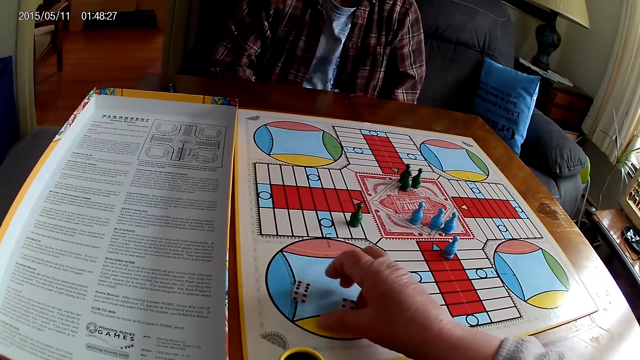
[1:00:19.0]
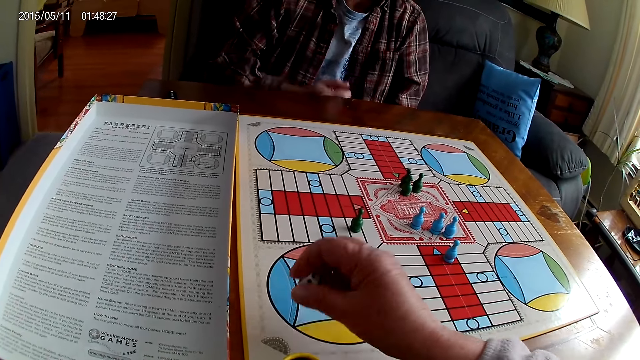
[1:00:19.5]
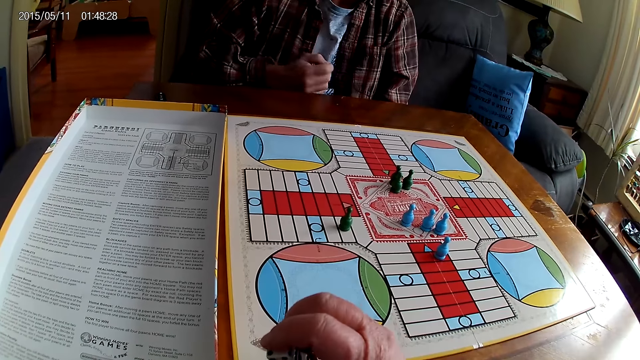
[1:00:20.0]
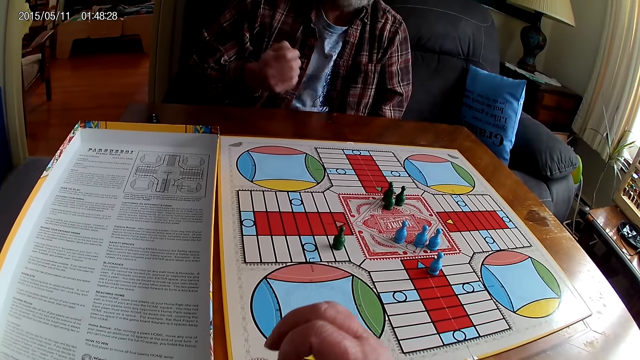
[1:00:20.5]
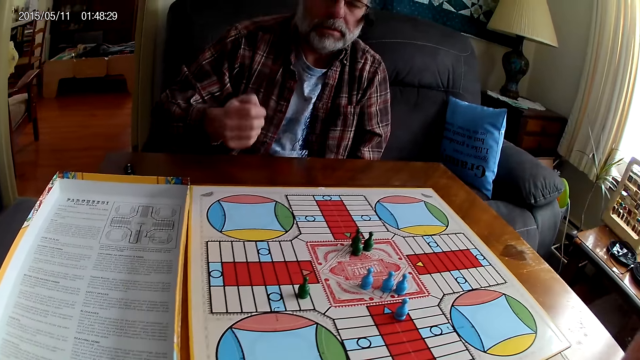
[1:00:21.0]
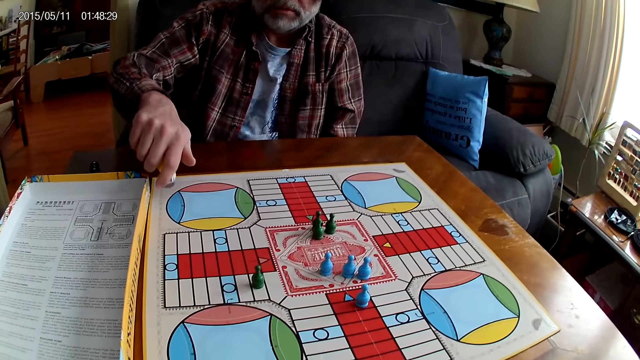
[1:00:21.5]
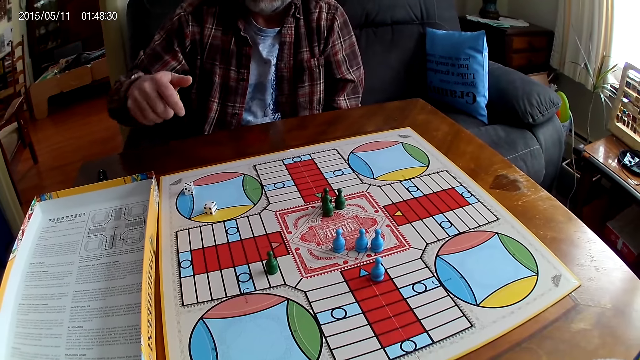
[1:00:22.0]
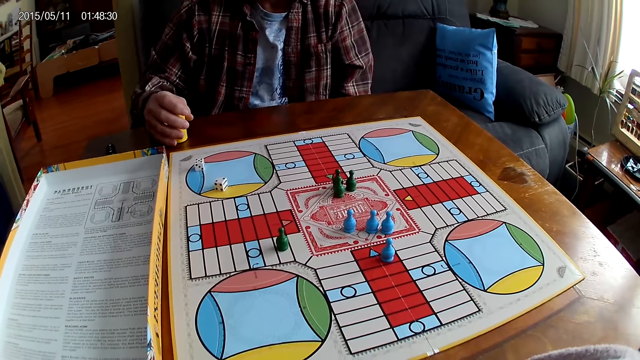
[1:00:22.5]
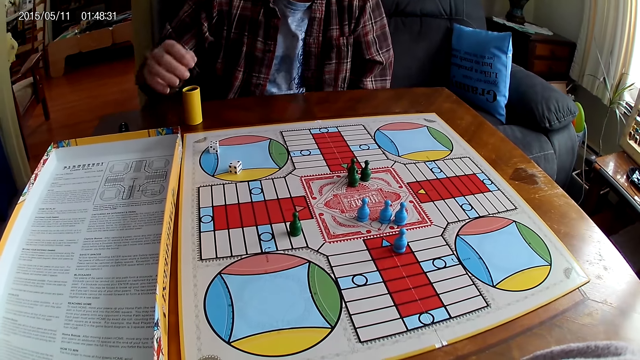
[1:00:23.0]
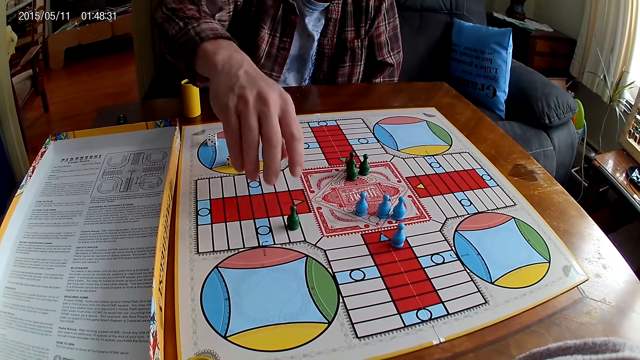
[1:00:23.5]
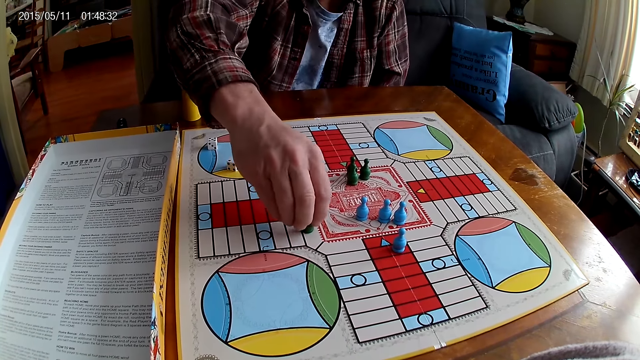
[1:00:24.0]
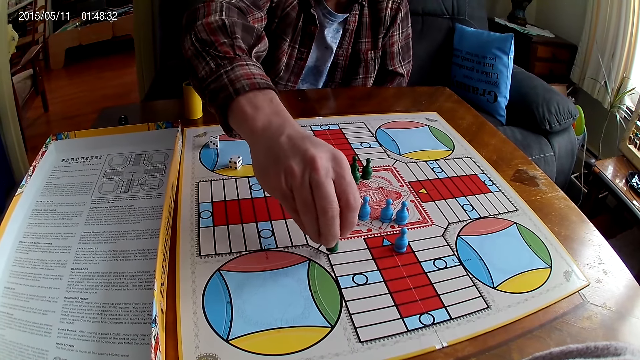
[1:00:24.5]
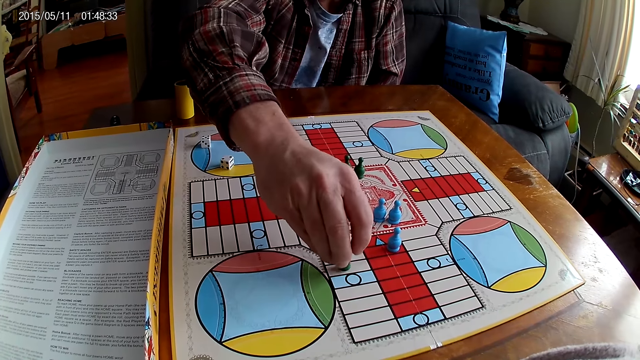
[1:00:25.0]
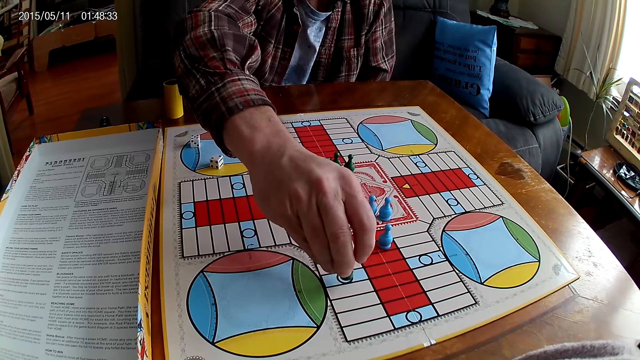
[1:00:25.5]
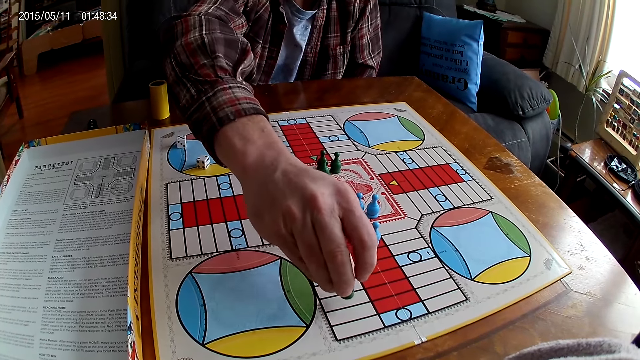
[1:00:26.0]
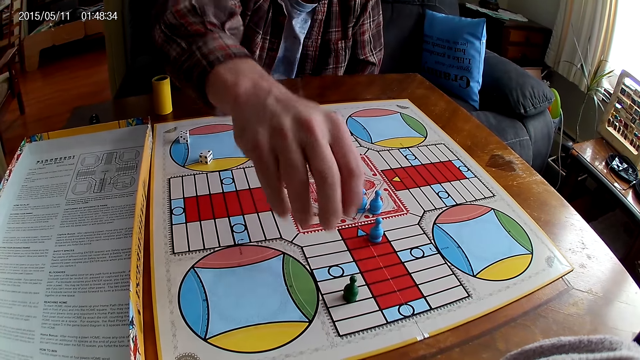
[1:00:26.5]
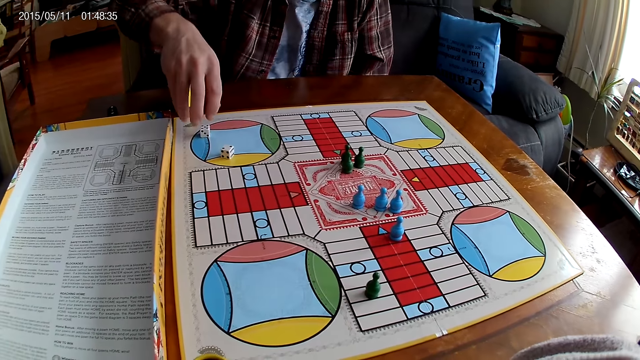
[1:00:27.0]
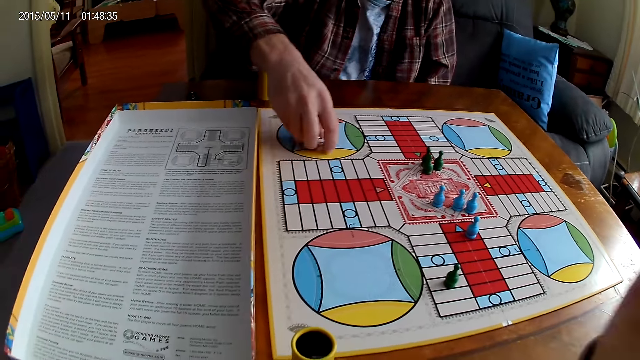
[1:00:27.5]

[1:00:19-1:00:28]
The camera wearer places the Ludo pawn on the board. They take the dice from the Ludo board with the right hand and put the dice into the dice shaker. A man shakes the dice shaker. The camera wearer raises the right hand, plays Ludo, and stares at the board. The man pours the dice on the board, places the dice shaker on the table, picks up a Ludo pawn, moves the Ludo pawn on the board, places the Ludo pawn on the board, and picks up the dice.

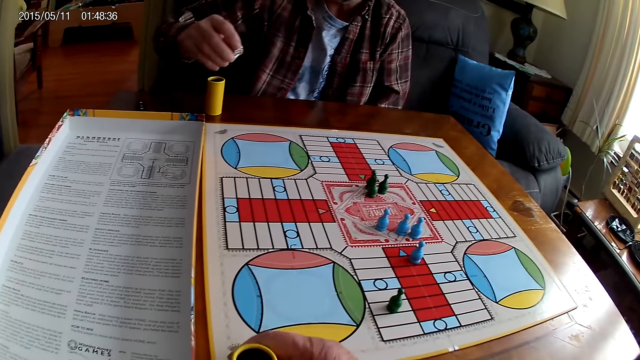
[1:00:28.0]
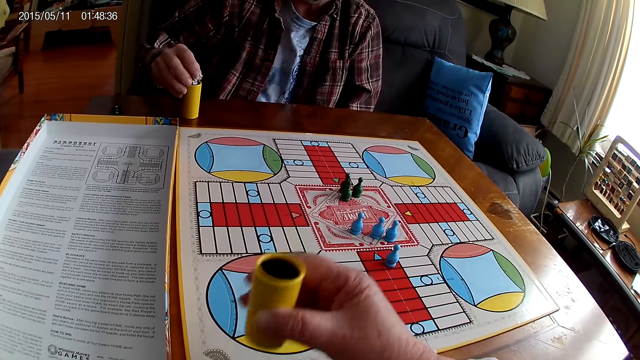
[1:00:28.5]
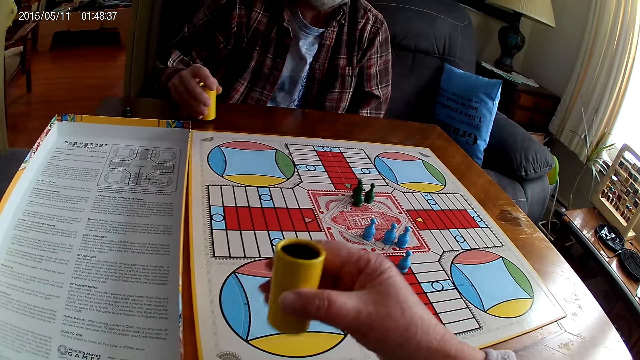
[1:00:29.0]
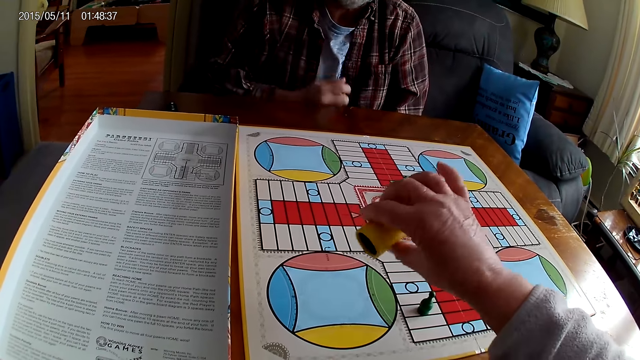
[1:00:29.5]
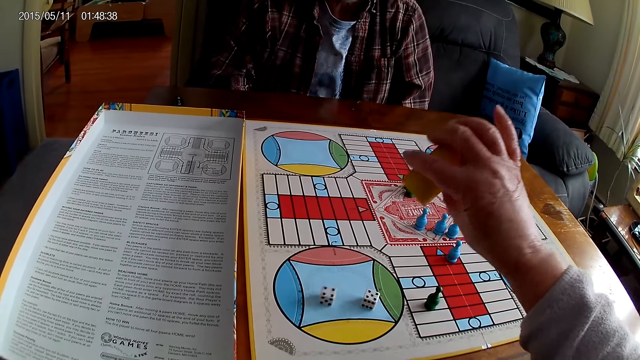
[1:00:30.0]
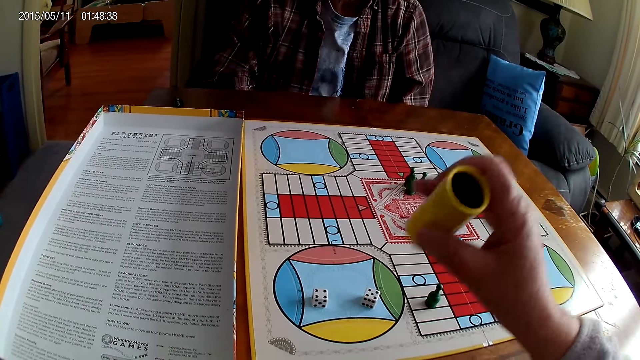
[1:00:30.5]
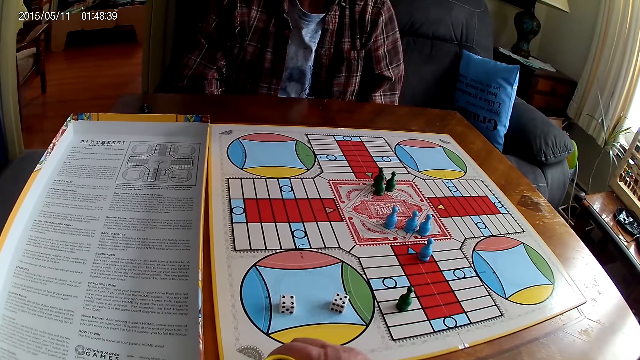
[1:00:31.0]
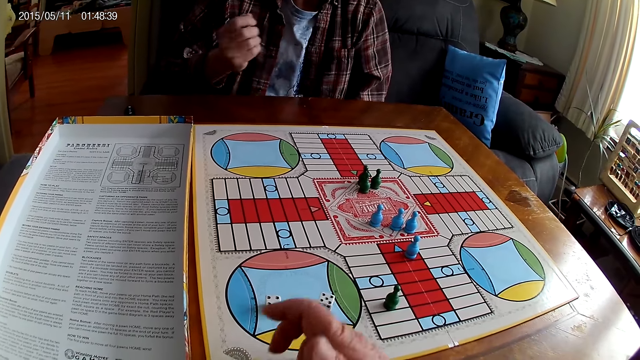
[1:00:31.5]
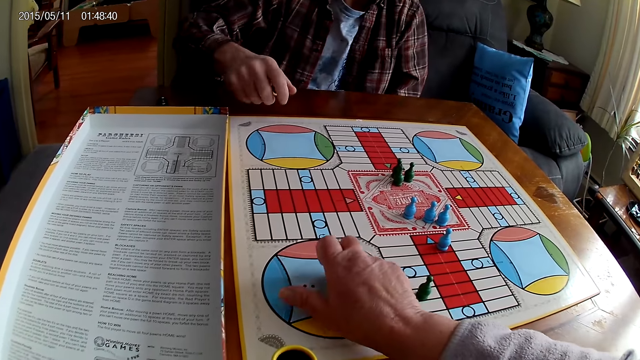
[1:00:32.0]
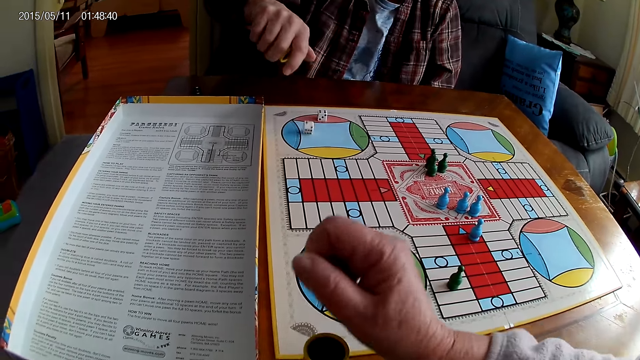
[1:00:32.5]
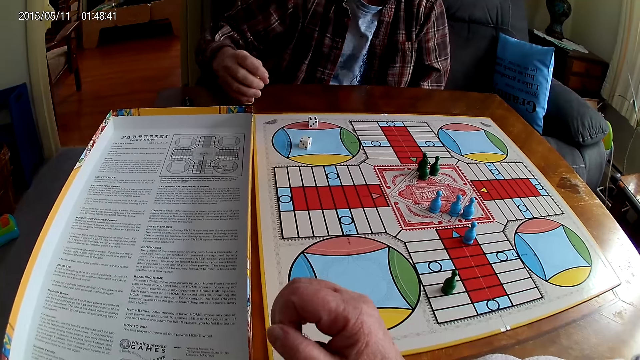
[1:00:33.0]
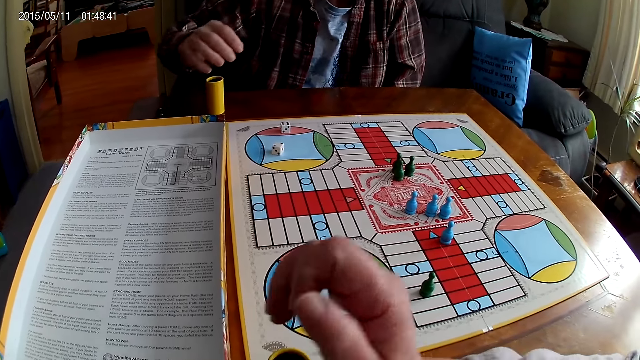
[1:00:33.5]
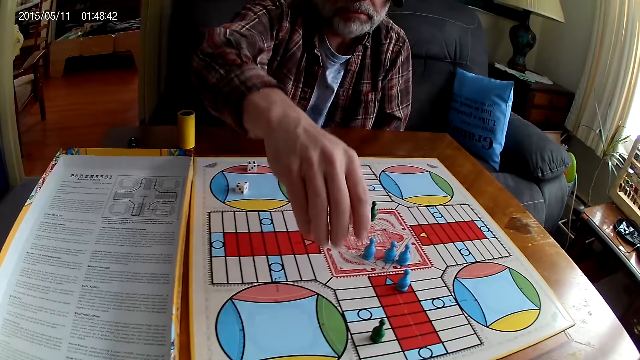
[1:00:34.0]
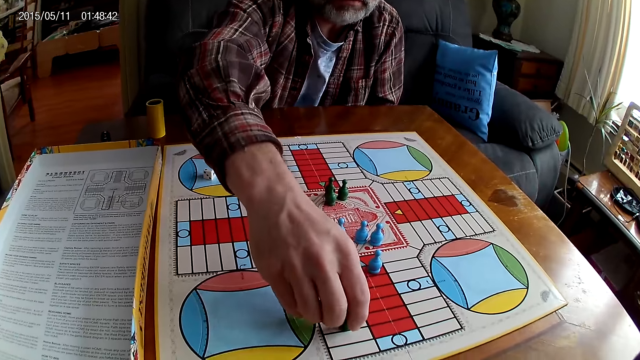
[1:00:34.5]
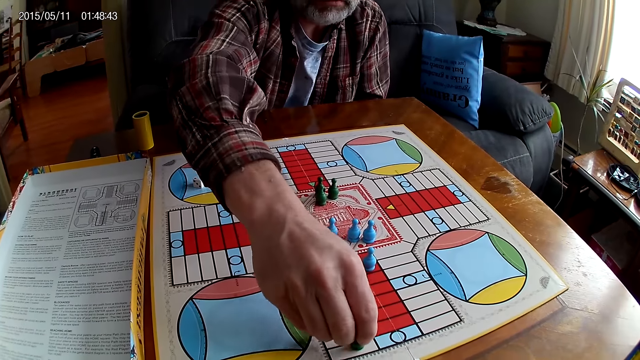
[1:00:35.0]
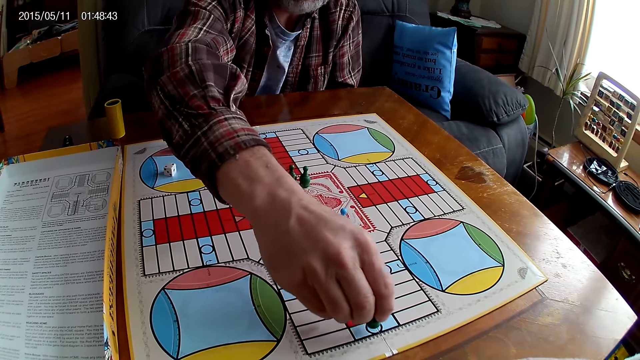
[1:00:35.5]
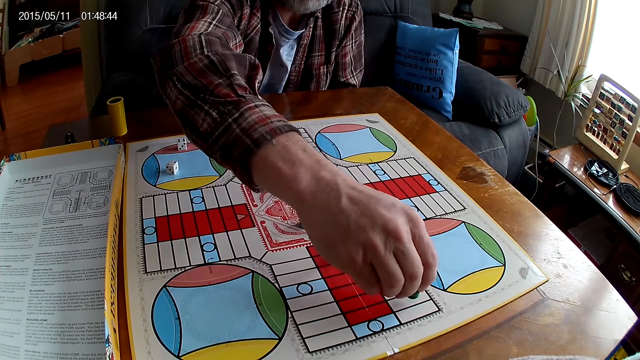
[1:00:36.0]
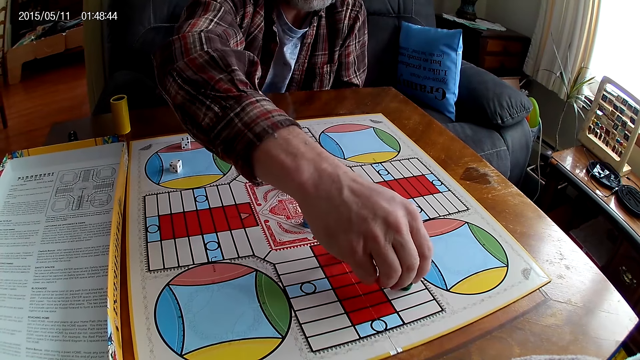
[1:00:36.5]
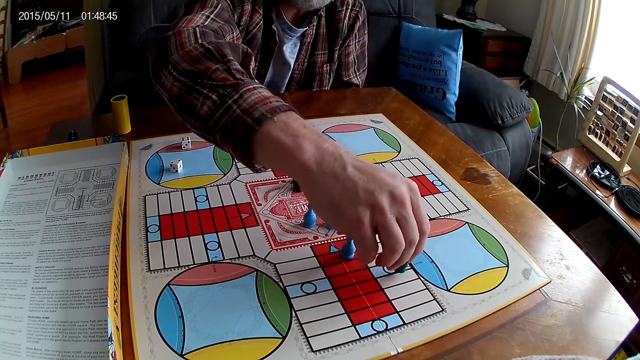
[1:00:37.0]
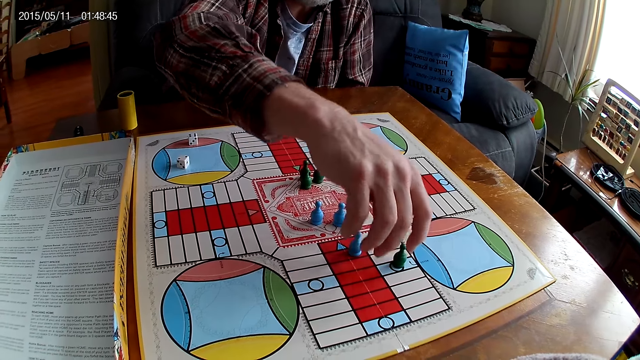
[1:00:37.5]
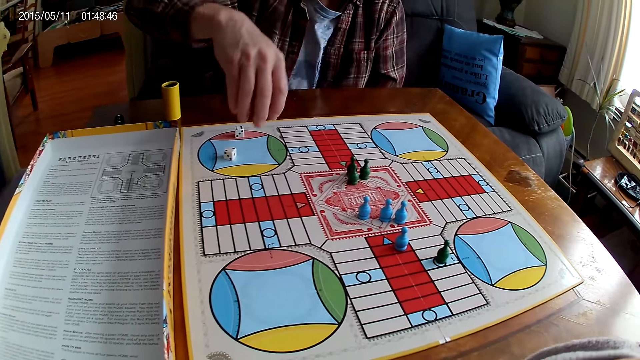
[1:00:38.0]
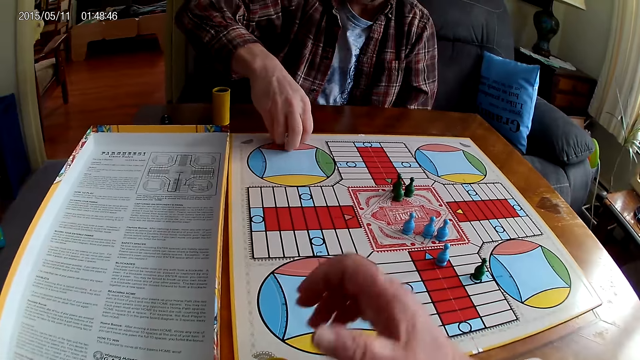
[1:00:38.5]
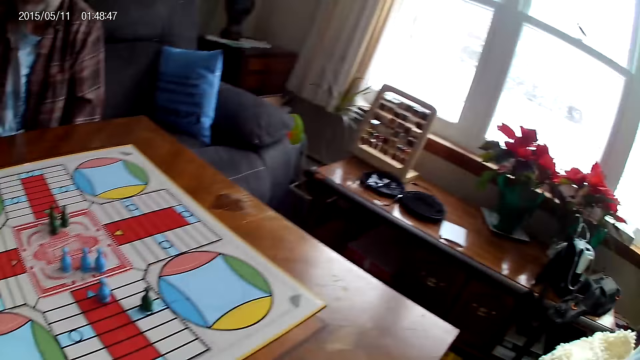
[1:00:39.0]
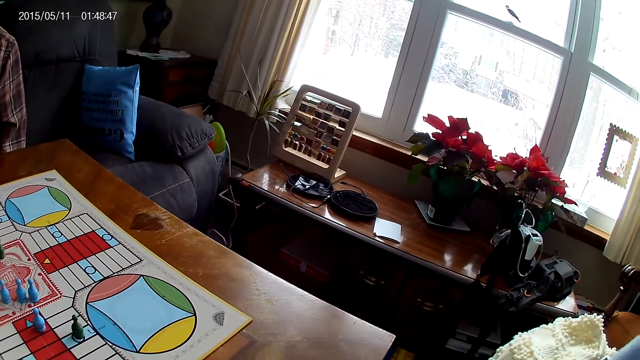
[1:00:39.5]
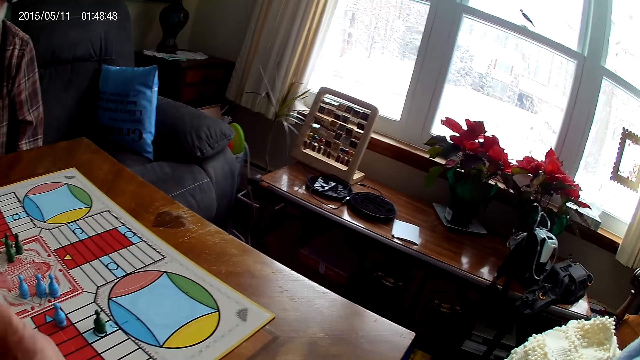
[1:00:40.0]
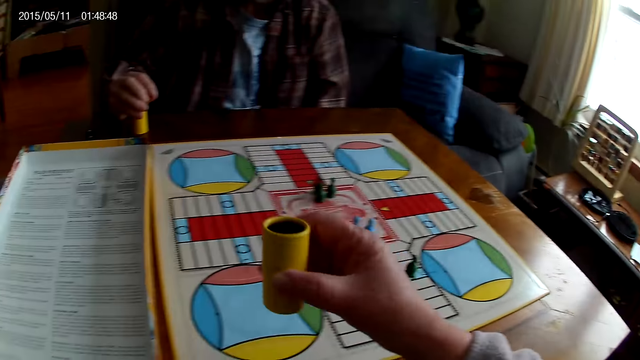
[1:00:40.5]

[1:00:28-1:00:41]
The camera wearer picks up the dice shaker. A man puts the dice into the dice shaker. The camera wearer shakes the dice shaker. The man picks up the dice shaker. The camera wearer plays Ludo and pours the dice on the board. The man stares at the board. The camera wearer places the dice shaker on the board. The man shakes the dice shaker. The camera wearer takes the dice from the Ludo board with the right hand. The man plays Ludo and pours the dice on the board. The camera wearer puts the dice into the dice shaker. The man places the dice shaker on the table. The camera wearer raises the right hand. The man picks up a Ludo pawn. The camera wearer stares at the board. The man moves the Ludo pawn, places the Ludo pawn on the board, and takes the dice from the Ludo board with the right hand. The camera wearer picks up the dice shaker, stares around the room, and shakes the dice shaker.
